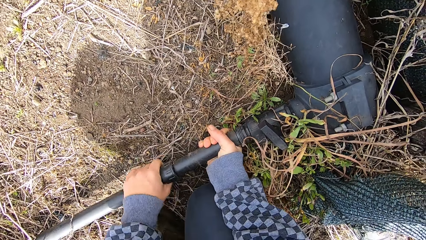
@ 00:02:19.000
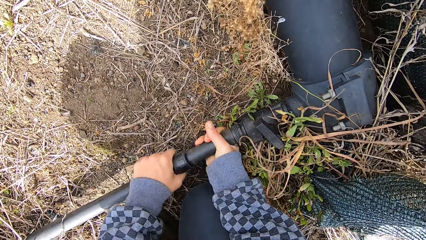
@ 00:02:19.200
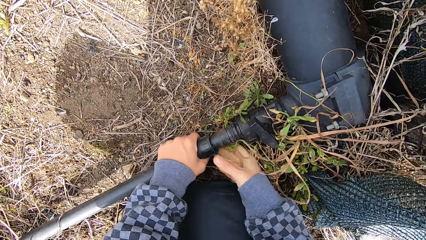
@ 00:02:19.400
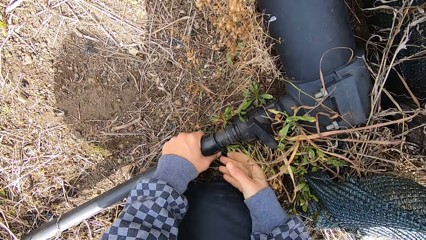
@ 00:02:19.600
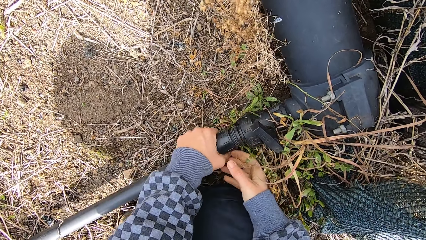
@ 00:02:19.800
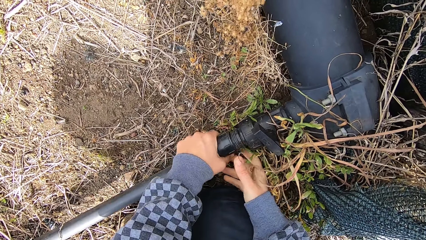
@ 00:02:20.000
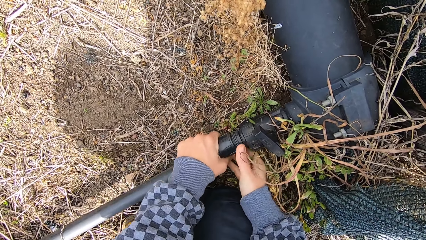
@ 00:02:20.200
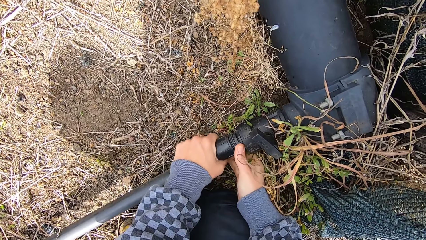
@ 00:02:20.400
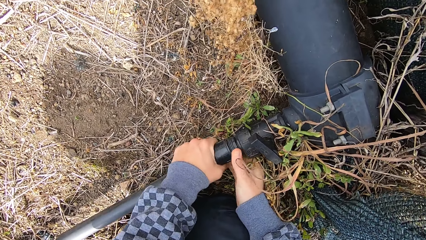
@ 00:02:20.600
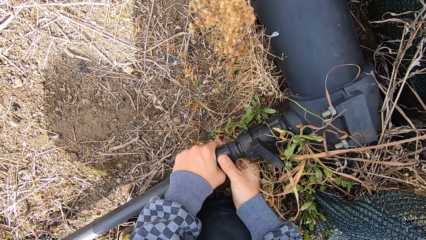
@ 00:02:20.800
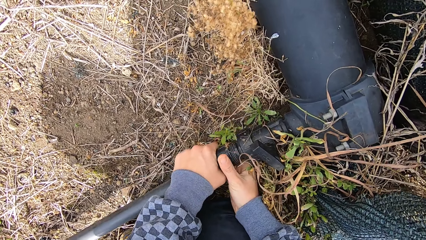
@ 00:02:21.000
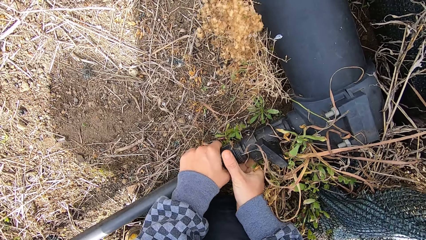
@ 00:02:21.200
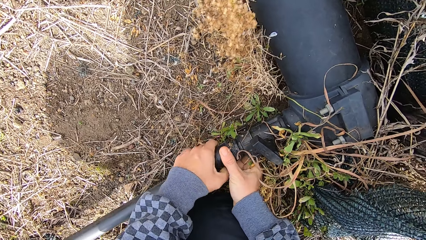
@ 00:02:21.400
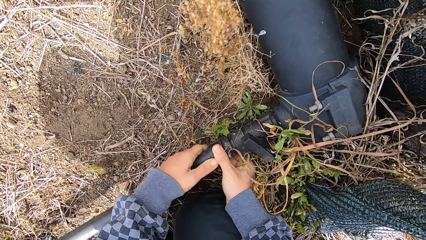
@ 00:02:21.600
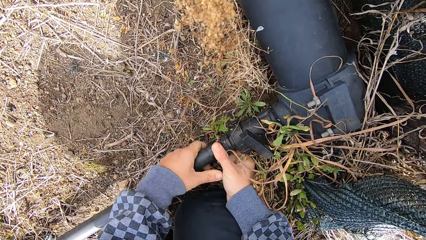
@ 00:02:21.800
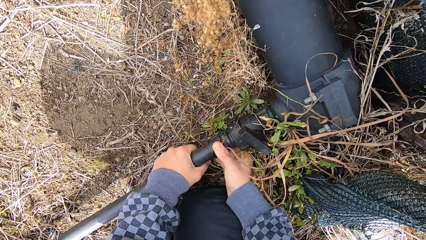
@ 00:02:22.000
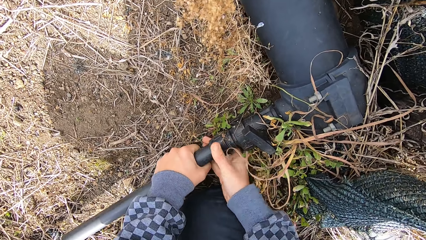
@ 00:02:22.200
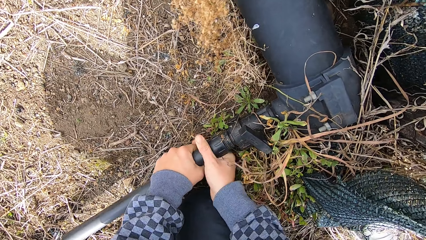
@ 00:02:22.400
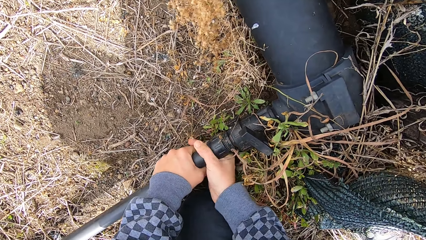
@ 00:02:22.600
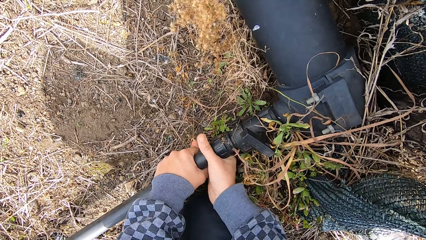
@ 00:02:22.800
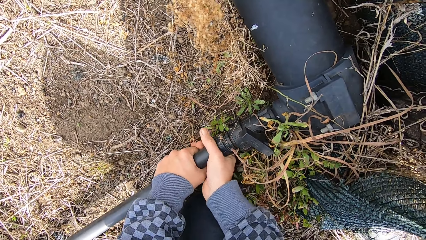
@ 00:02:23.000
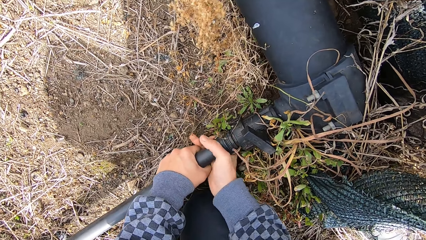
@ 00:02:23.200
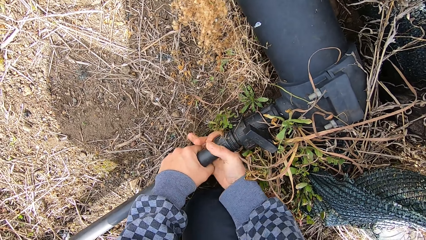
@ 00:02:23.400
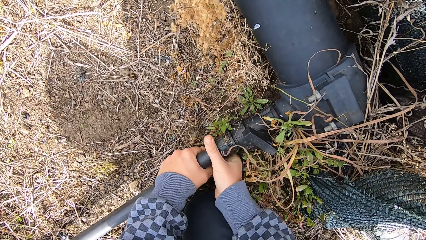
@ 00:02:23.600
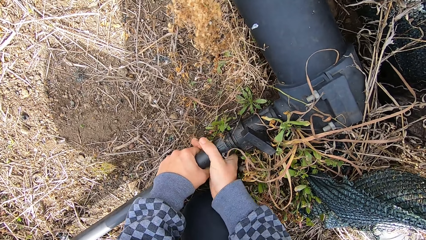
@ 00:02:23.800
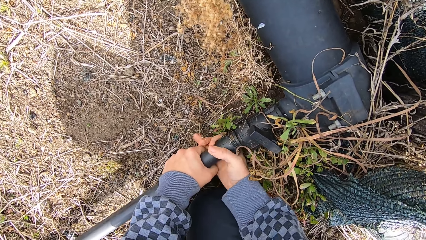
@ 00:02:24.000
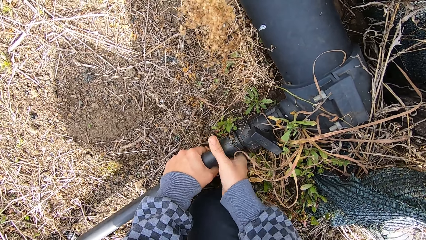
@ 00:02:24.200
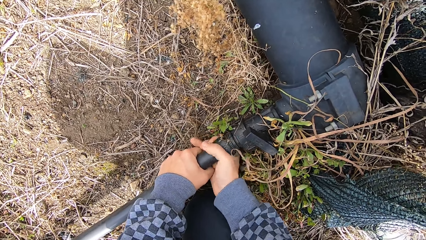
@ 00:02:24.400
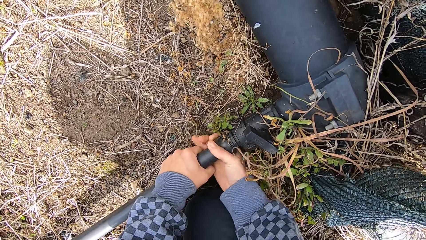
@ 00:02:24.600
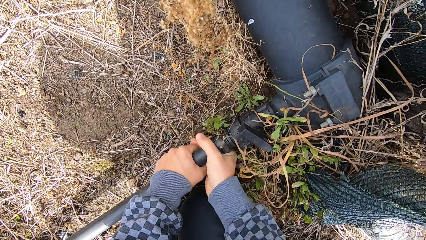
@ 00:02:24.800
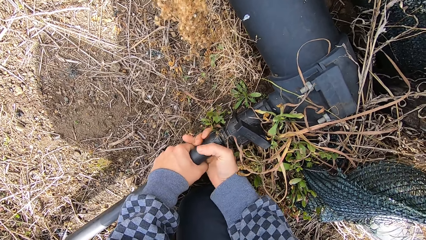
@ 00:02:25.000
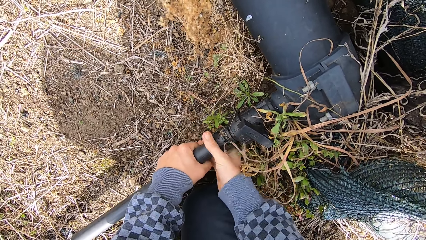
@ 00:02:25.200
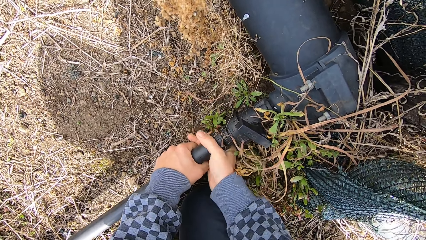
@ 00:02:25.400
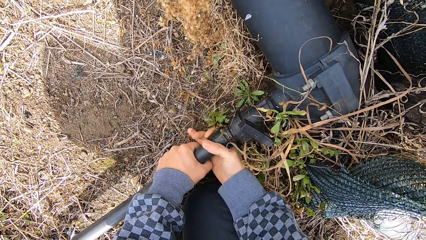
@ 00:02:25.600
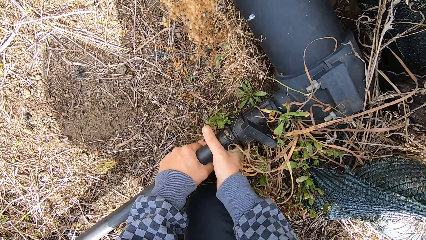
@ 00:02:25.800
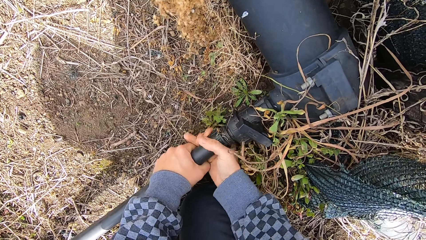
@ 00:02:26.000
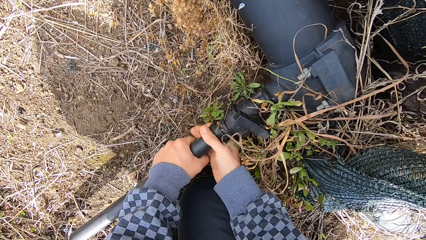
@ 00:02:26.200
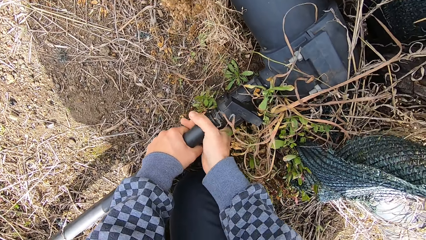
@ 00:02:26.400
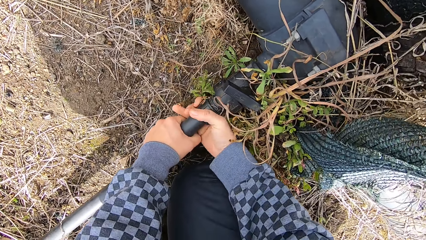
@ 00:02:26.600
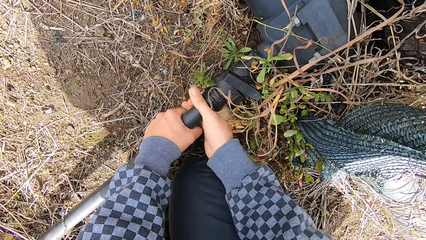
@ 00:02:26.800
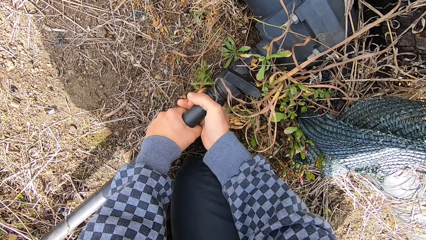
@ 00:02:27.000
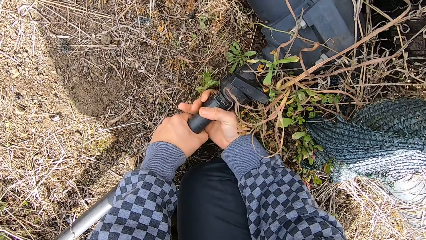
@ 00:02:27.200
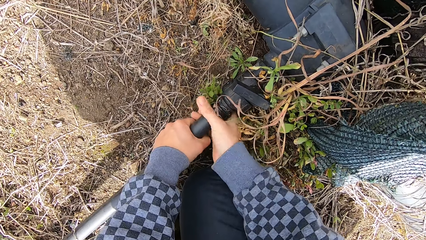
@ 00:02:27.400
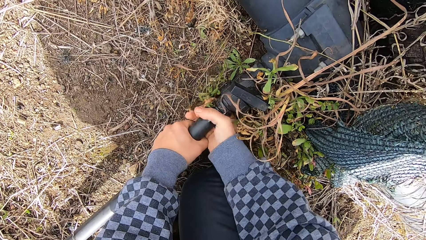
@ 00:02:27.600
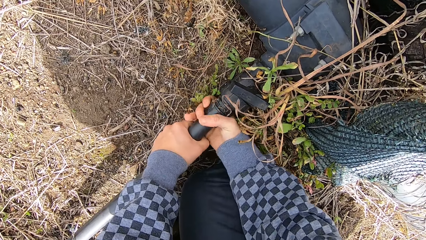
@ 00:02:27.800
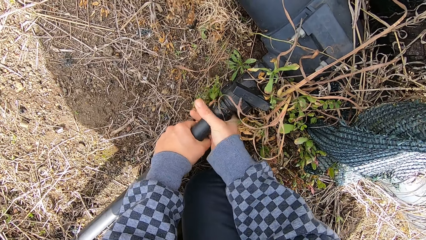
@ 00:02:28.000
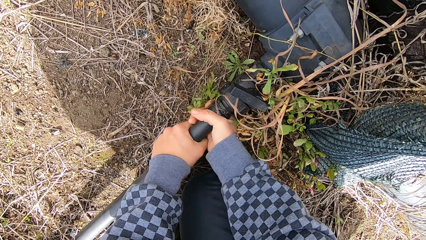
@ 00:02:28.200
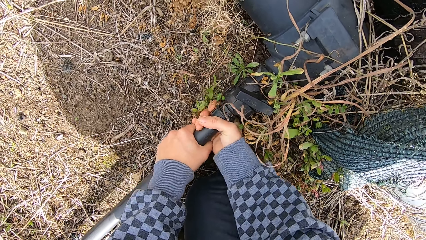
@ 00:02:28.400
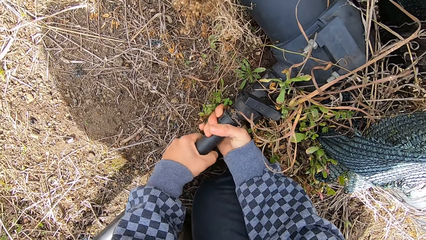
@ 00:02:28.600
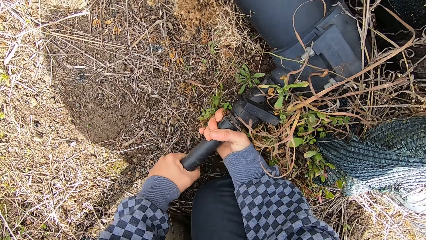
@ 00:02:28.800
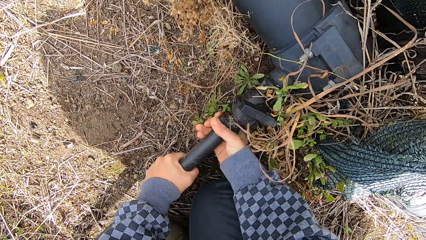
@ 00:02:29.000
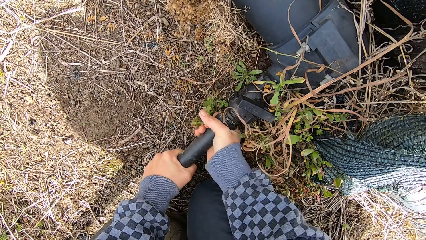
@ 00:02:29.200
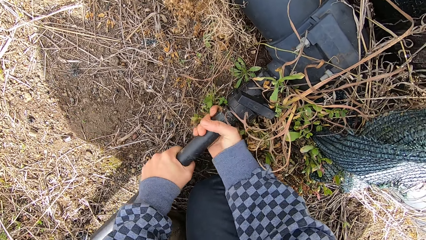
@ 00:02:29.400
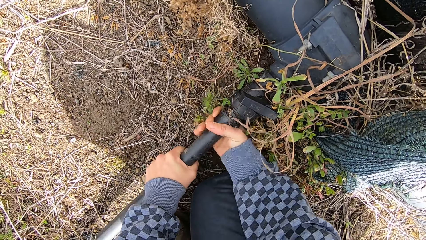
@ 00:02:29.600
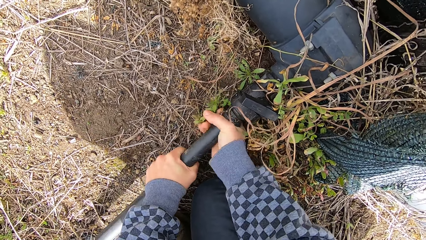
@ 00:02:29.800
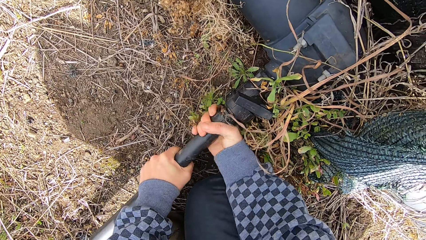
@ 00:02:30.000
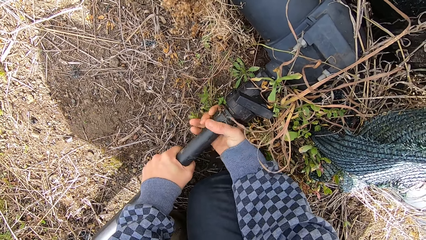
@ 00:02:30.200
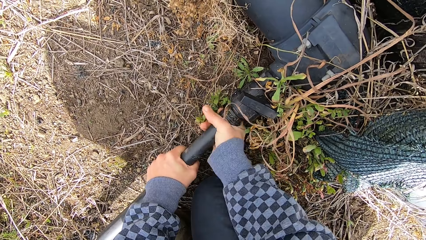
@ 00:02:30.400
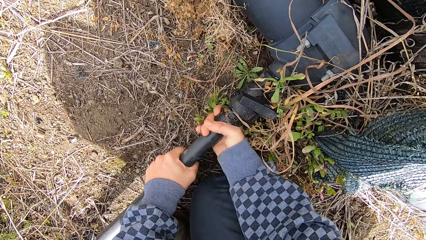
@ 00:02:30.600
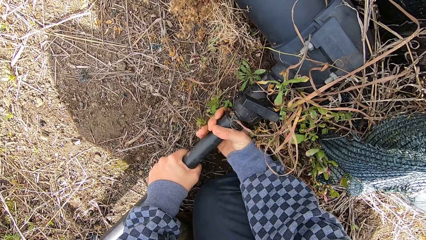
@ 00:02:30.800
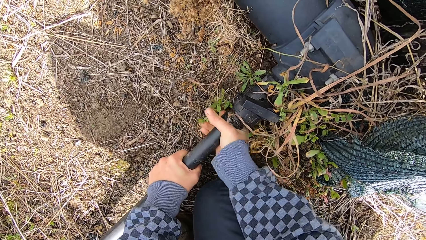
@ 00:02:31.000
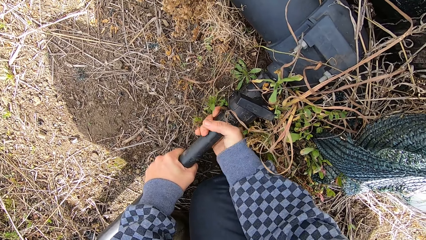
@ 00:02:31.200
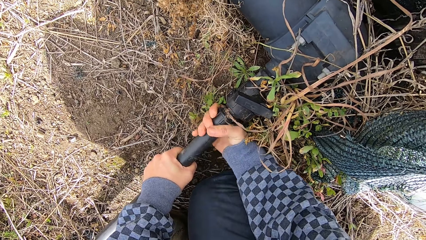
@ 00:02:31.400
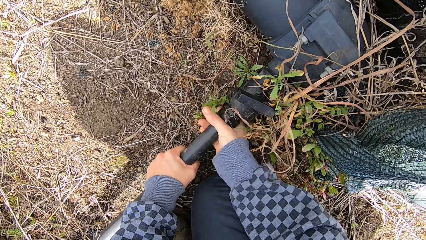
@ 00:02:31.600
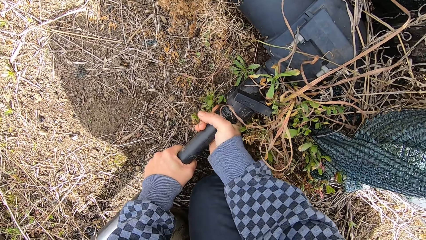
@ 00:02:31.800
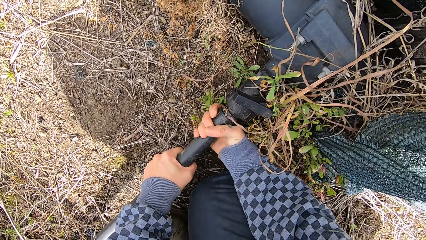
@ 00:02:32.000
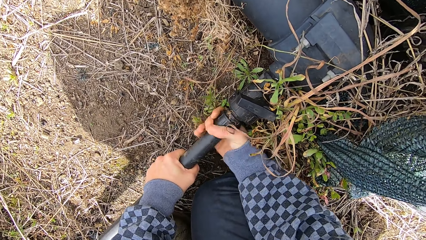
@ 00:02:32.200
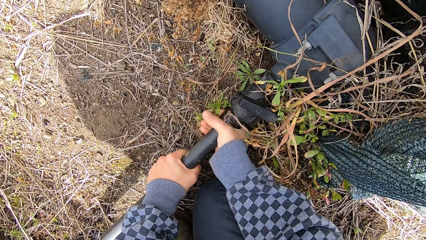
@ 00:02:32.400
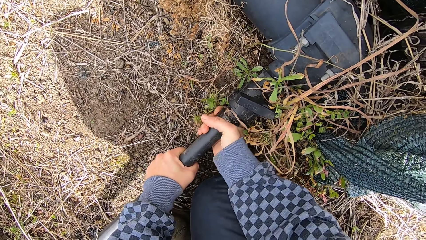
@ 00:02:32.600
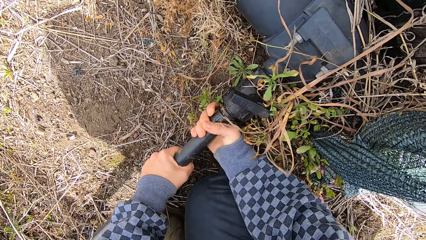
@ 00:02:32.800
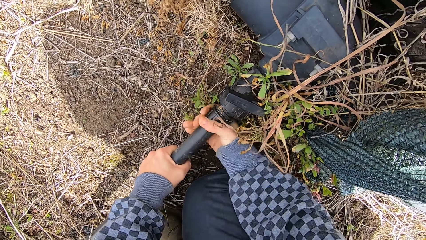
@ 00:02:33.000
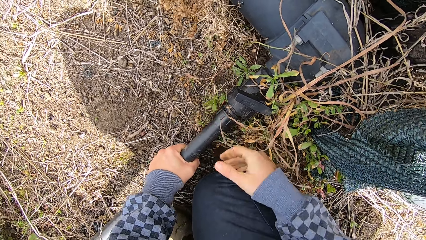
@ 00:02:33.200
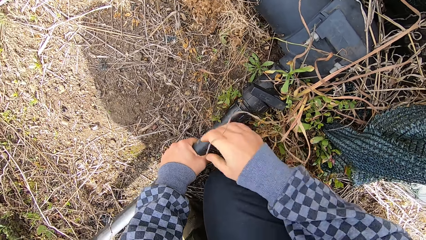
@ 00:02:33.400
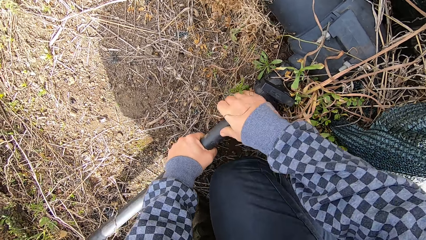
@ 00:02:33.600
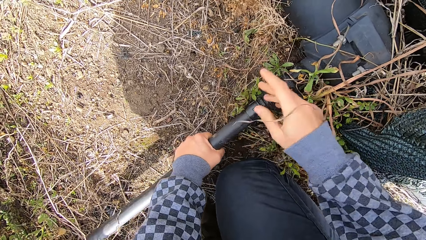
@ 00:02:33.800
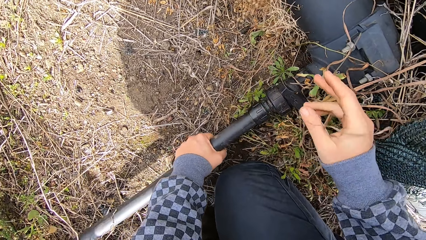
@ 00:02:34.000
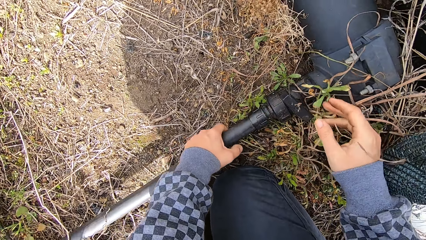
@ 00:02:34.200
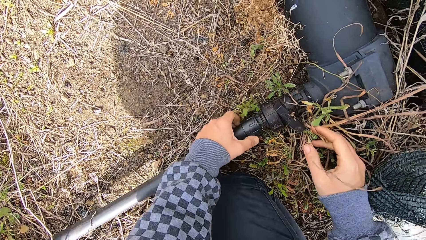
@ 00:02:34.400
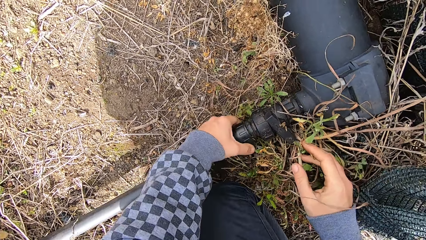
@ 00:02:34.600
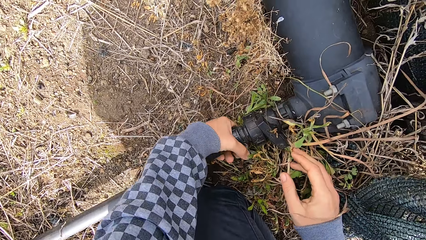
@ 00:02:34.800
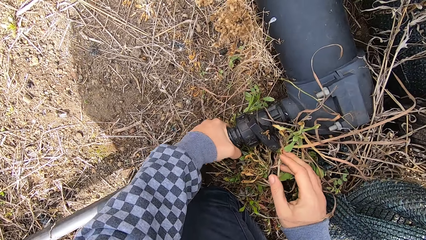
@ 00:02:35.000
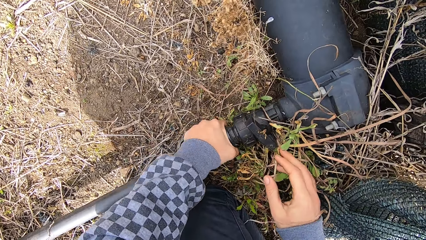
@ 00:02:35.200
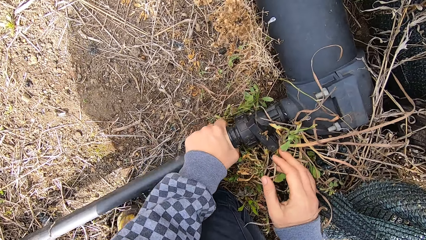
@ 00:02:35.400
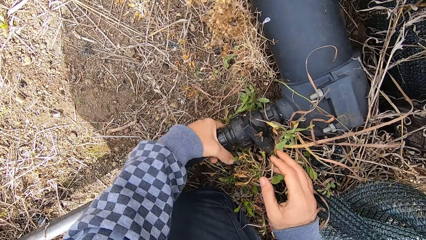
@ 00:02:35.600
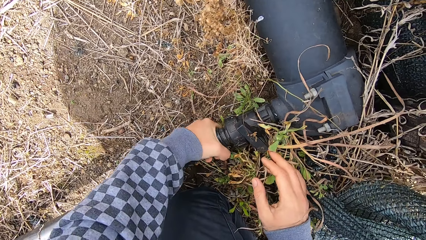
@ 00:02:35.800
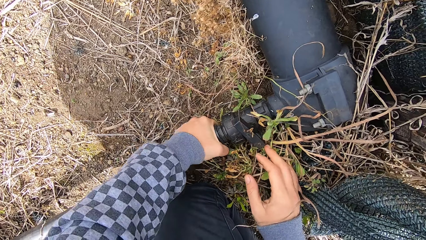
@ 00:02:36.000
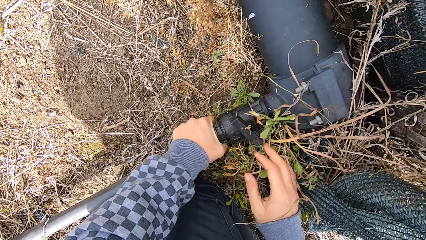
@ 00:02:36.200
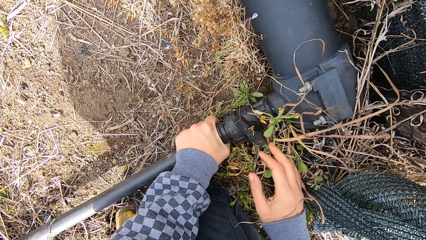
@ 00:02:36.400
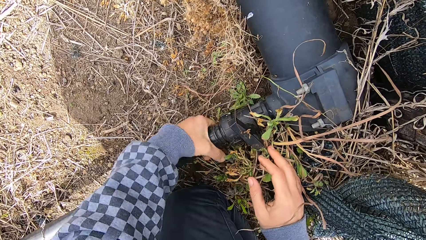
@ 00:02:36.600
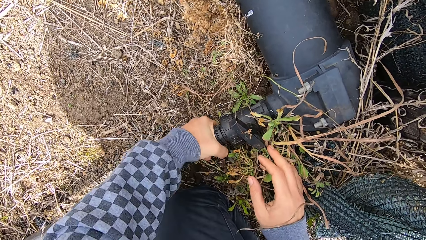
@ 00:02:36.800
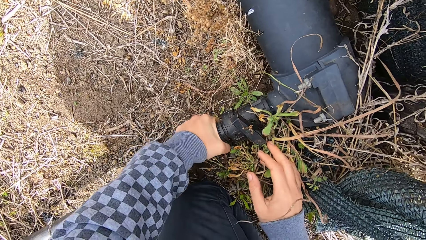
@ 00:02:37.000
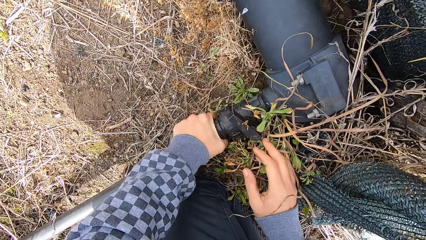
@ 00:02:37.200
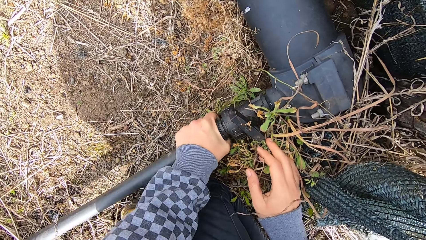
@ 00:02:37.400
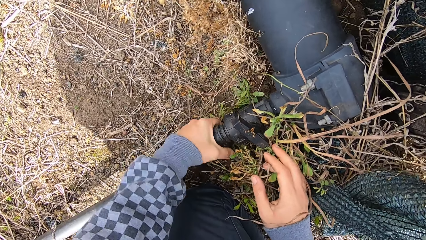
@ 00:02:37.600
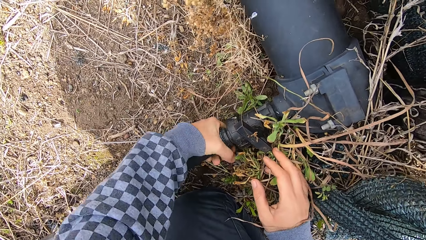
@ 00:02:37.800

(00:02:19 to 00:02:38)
The camera wearer screws the pipe in the bolt. He removes his right hand from the pipe.
